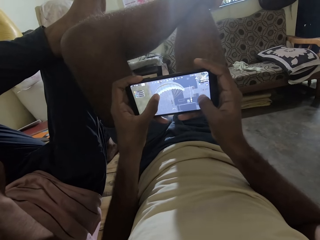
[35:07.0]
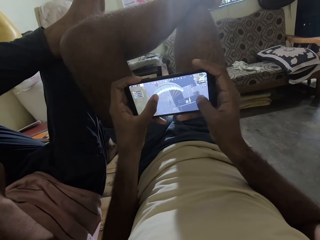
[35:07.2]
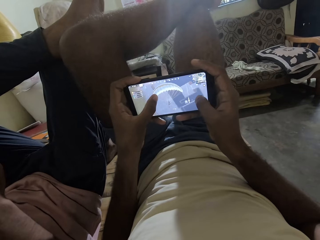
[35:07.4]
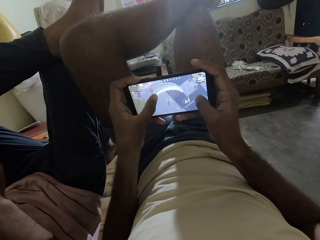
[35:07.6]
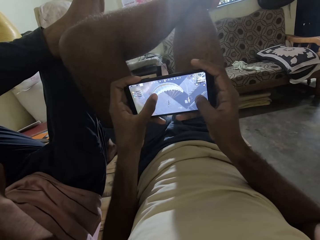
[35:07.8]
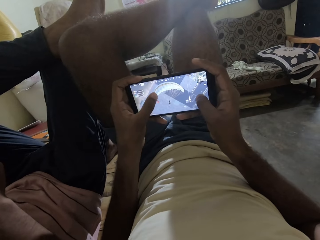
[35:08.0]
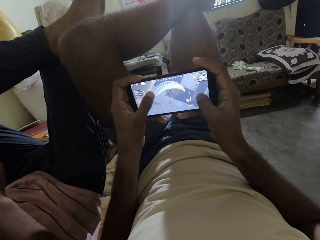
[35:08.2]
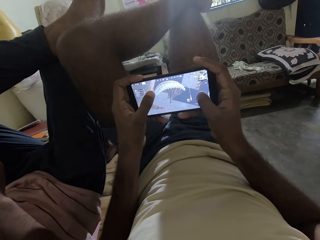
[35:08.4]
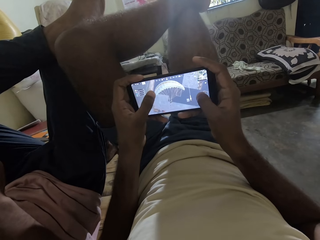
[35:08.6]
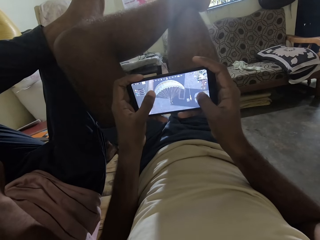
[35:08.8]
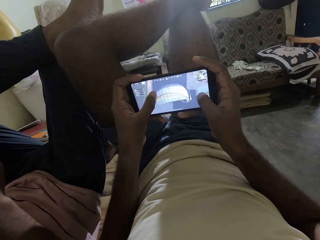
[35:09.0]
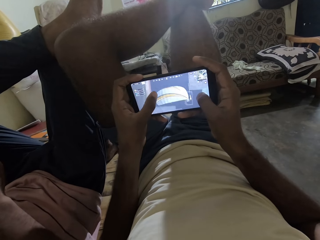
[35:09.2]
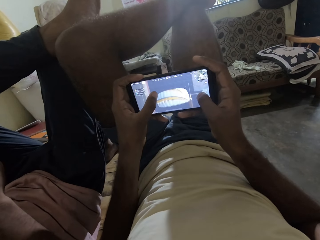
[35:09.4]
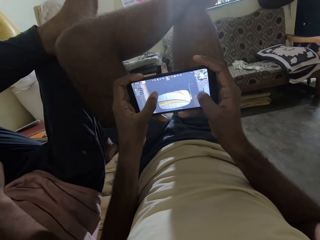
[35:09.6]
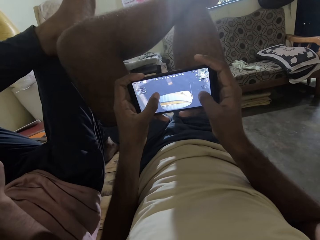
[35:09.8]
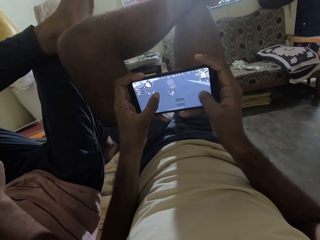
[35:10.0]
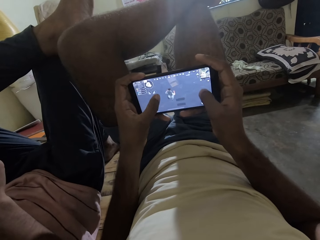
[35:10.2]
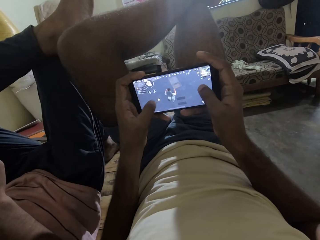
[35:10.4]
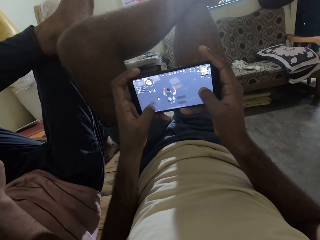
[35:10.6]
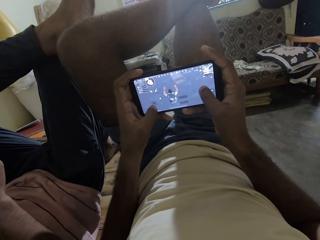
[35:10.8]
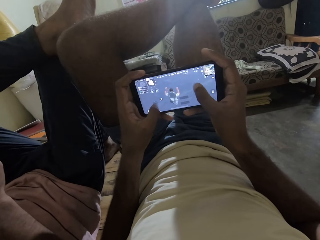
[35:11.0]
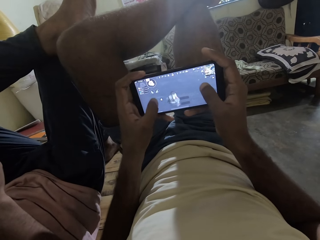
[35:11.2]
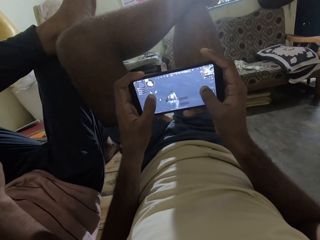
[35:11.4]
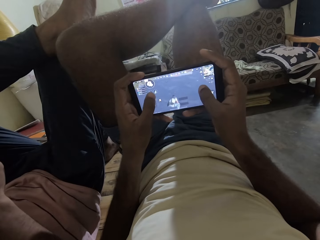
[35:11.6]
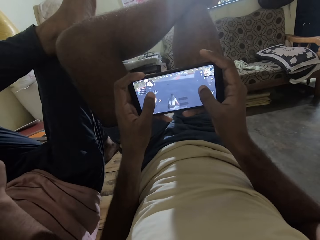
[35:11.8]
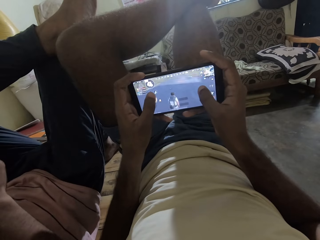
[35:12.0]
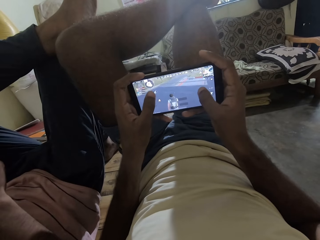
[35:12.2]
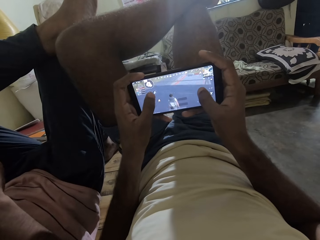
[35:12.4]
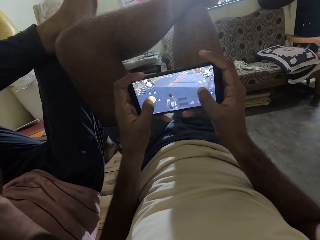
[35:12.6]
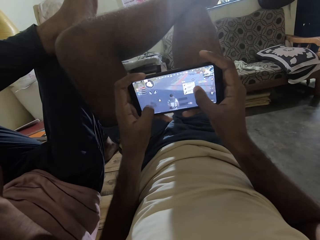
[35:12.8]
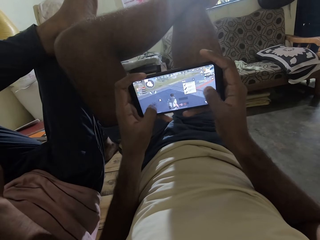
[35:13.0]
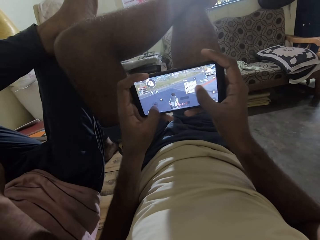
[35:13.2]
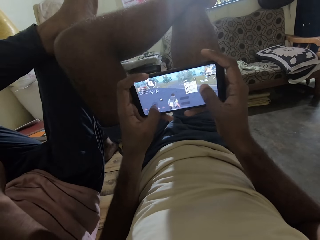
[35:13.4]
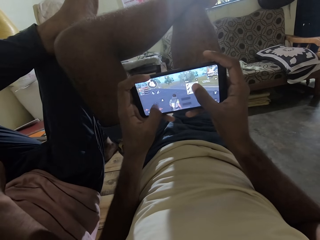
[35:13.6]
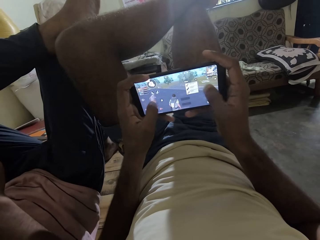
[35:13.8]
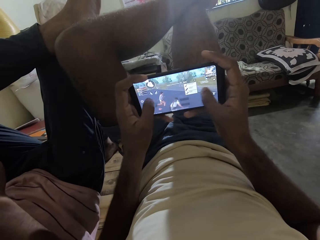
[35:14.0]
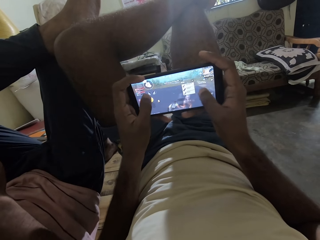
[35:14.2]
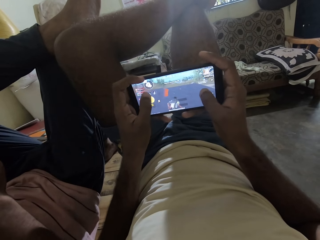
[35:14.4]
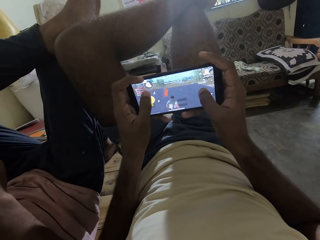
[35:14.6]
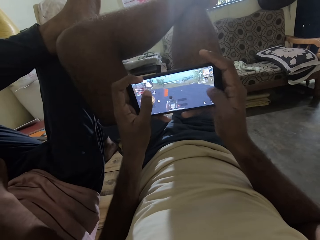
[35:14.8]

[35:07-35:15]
The camera wearer interacts with the man.

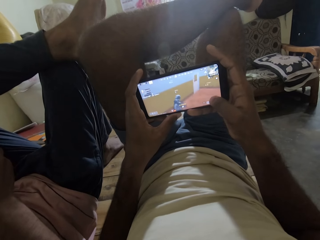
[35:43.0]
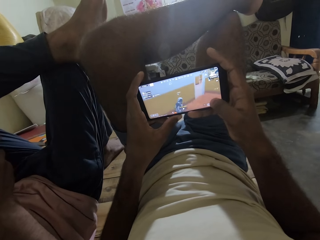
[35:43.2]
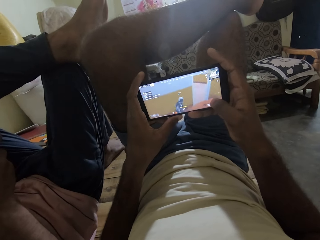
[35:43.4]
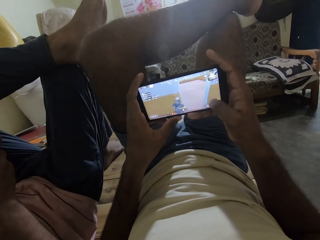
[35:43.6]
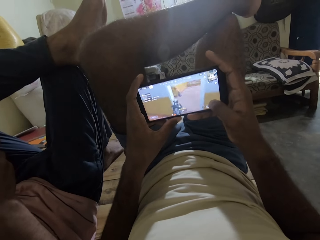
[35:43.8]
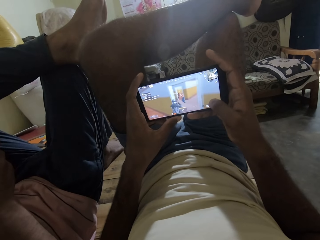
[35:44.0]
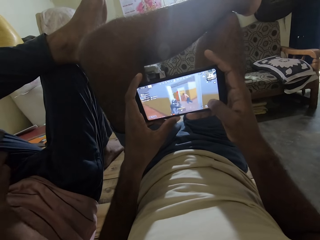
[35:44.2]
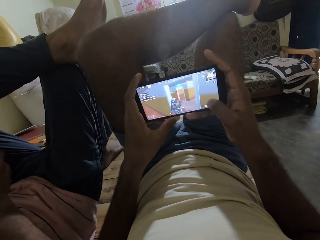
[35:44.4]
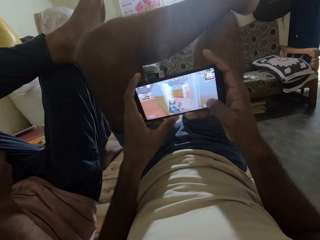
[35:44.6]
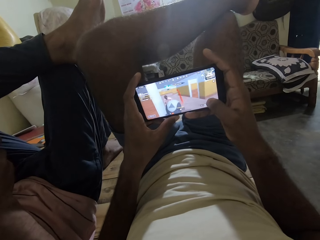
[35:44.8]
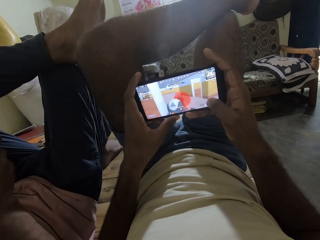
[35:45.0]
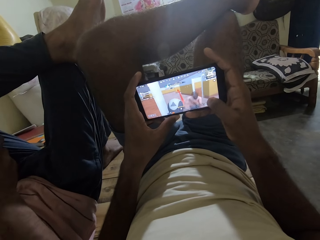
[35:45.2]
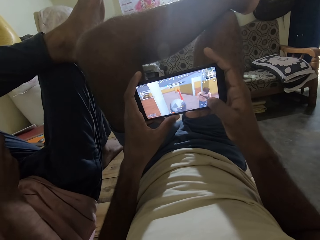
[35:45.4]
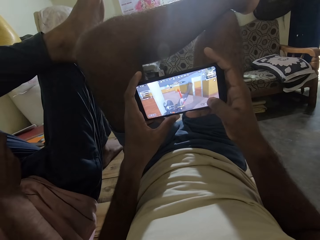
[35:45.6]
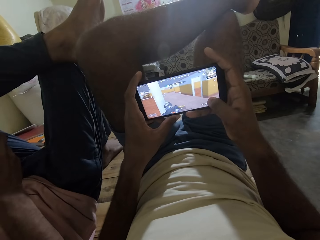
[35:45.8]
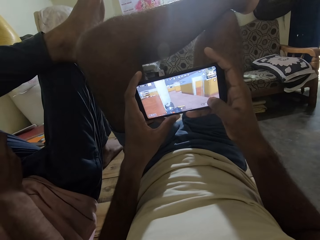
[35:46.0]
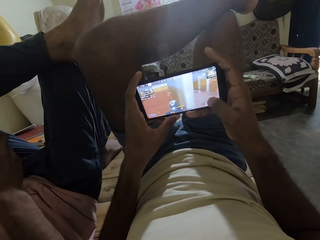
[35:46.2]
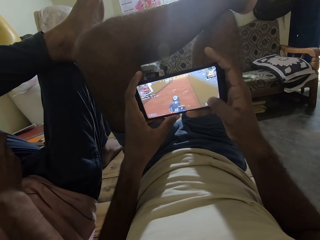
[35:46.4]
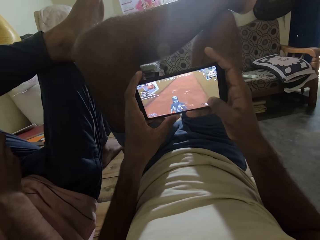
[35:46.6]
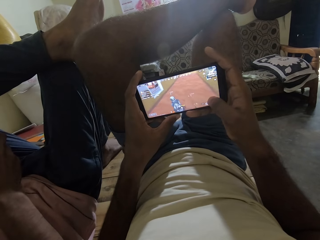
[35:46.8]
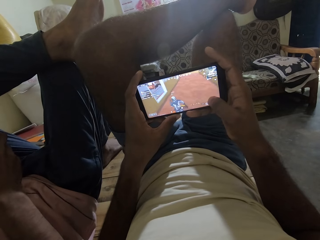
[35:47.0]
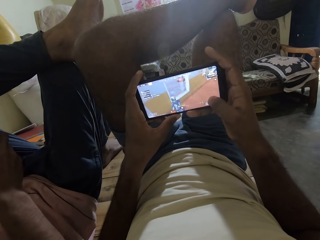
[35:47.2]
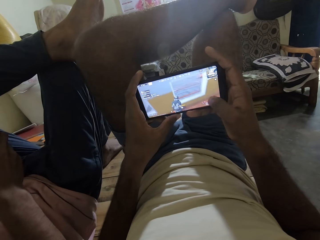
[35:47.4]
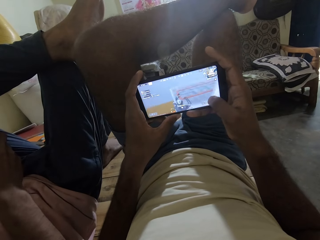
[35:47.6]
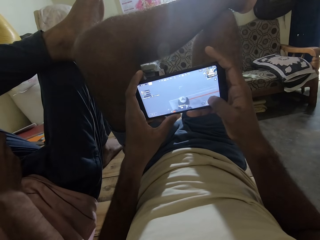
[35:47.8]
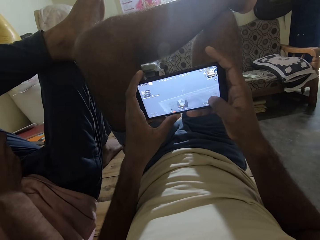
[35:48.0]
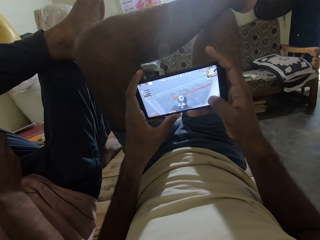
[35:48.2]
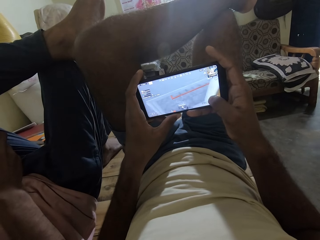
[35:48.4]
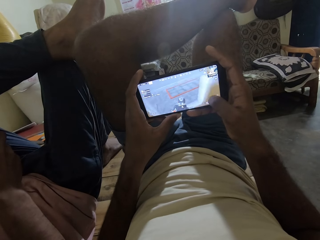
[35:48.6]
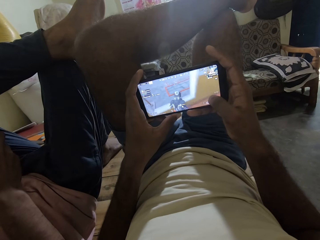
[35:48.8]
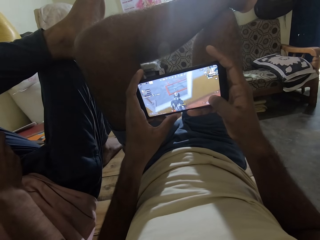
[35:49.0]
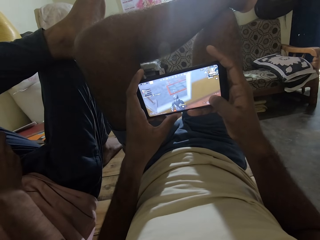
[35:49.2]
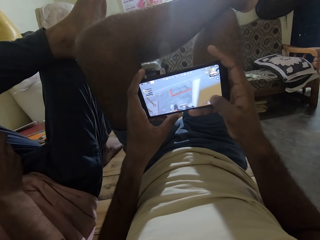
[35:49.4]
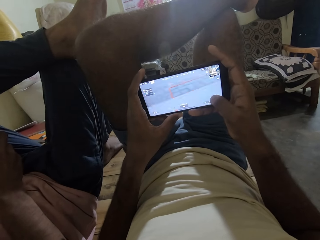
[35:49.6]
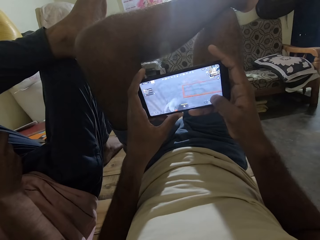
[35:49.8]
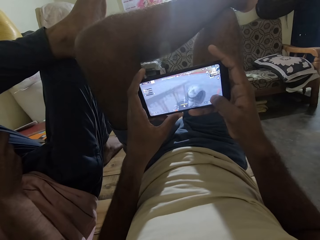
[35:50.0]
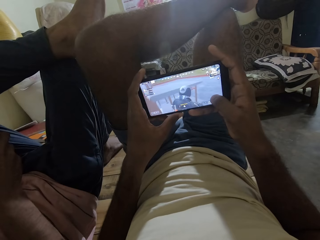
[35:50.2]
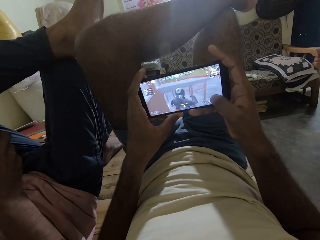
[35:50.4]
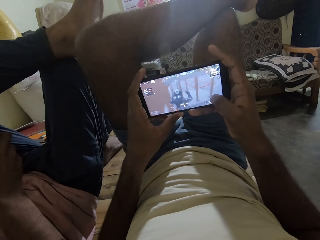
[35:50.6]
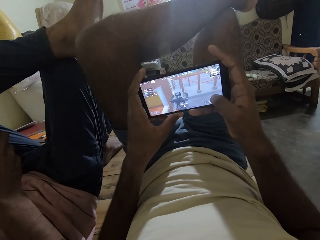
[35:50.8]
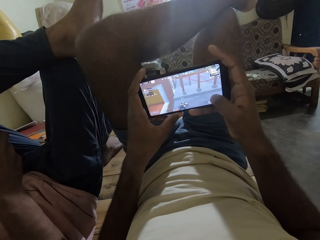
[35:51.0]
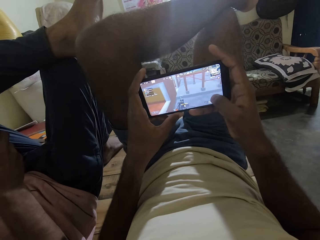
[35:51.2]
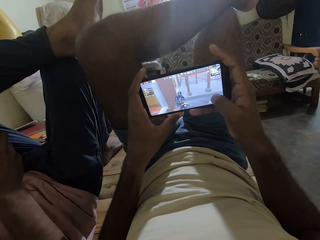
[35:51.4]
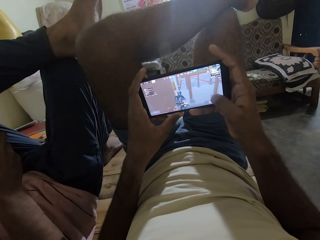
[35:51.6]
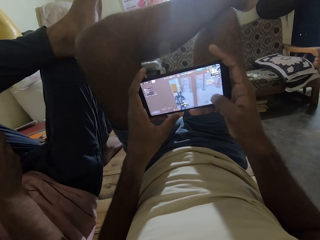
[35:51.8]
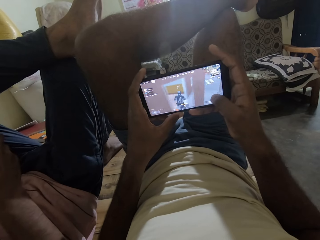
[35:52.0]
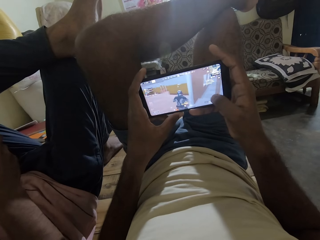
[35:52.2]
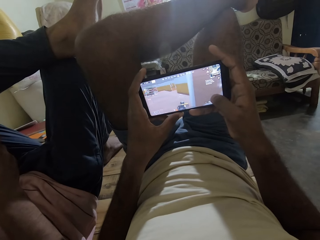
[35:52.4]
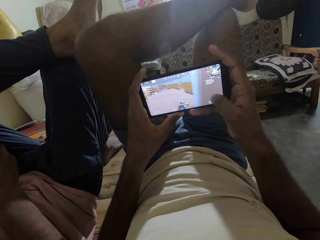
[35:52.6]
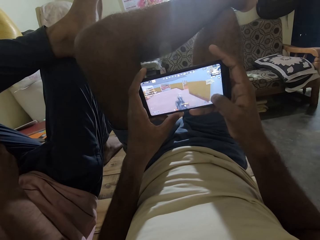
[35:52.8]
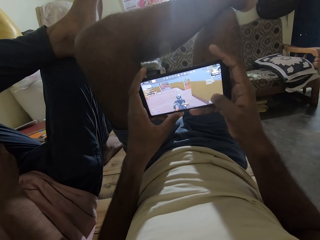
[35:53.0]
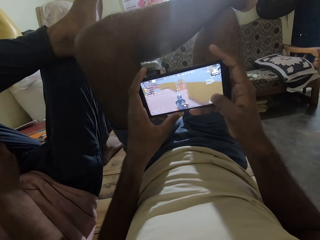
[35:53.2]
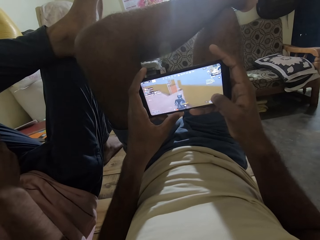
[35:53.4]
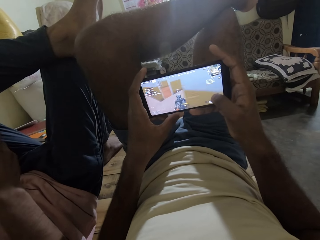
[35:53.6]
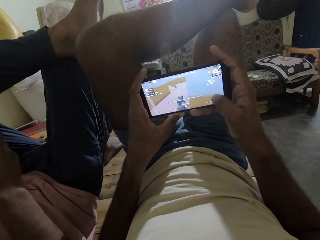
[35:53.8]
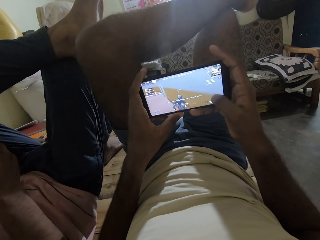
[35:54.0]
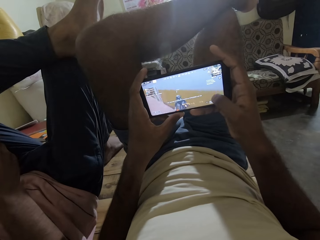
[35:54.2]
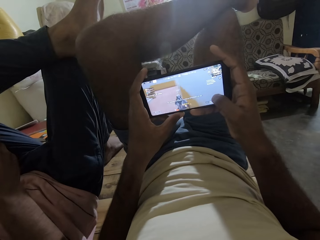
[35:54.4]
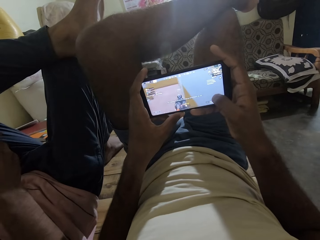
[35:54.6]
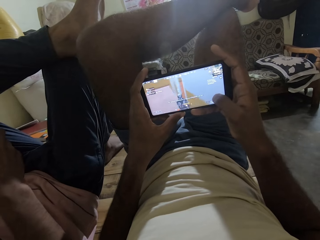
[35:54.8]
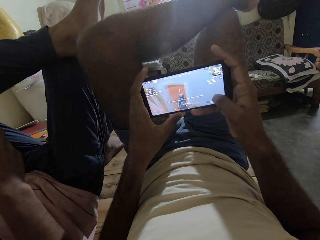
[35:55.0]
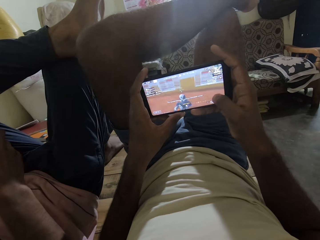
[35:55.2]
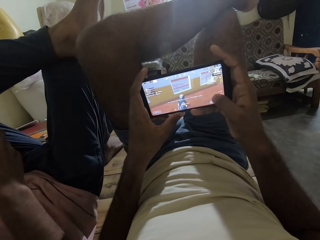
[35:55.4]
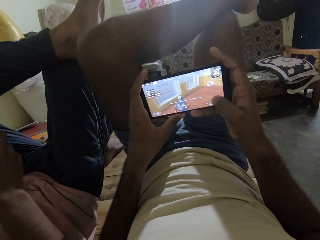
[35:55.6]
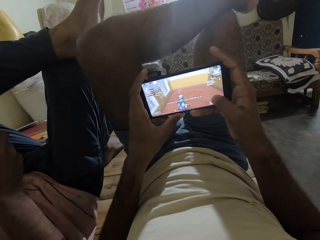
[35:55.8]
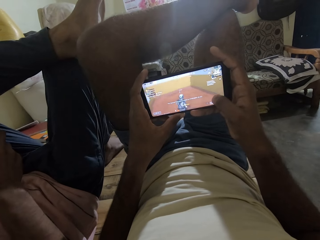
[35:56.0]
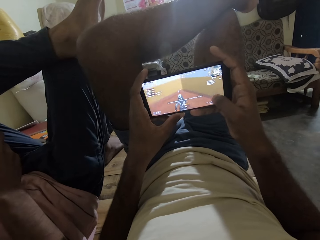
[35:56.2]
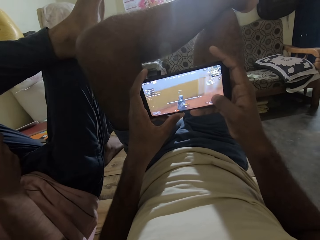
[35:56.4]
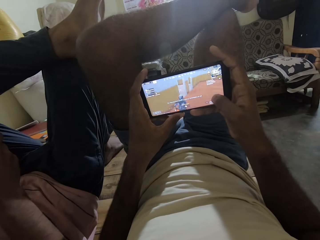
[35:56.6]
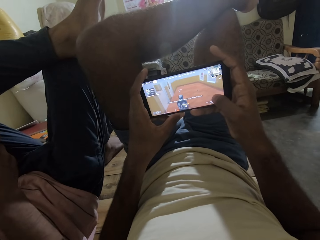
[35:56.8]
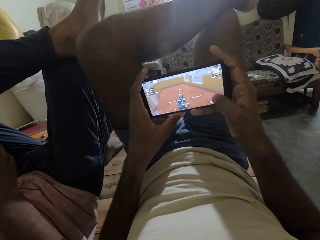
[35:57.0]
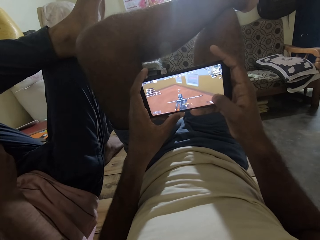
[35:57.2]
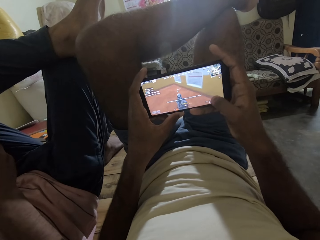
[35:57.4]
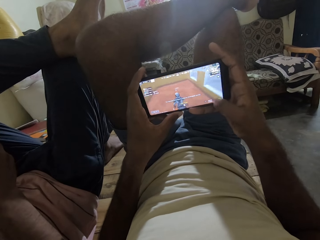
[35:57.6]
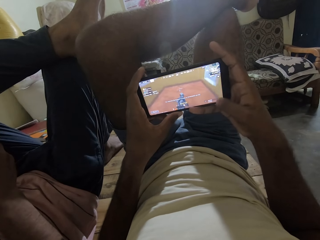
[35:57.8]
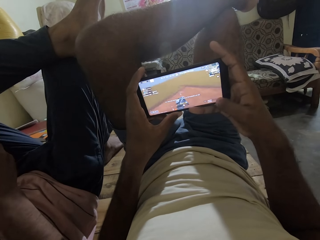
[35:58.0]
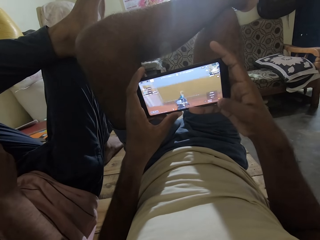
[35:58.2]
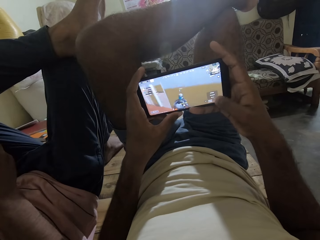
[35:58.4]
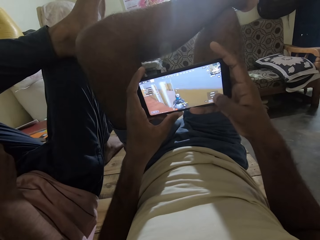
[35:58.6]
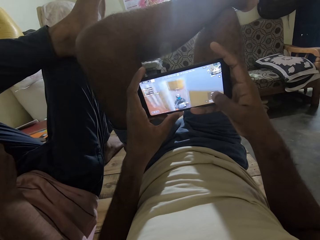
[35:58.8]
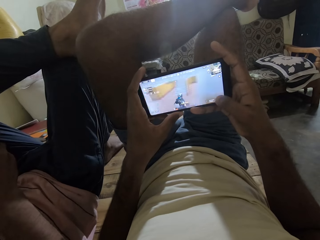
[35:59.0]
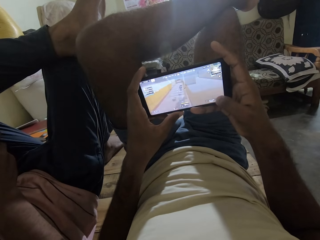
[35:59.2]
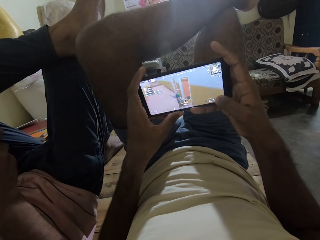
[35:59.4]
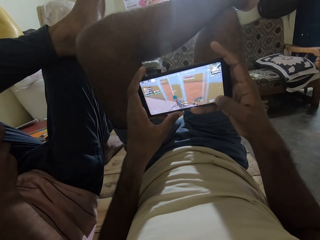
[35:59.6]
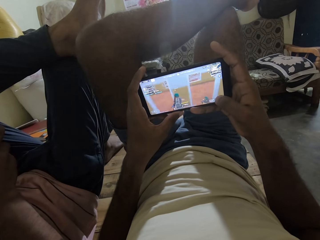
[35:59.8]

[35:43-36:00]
The camera wearer interacts with the man. They play a game on the phone.
